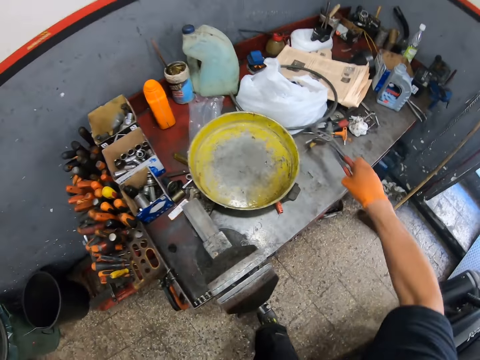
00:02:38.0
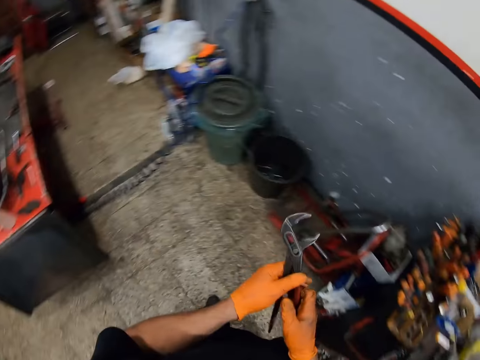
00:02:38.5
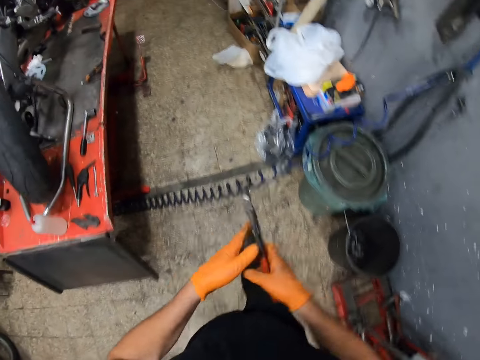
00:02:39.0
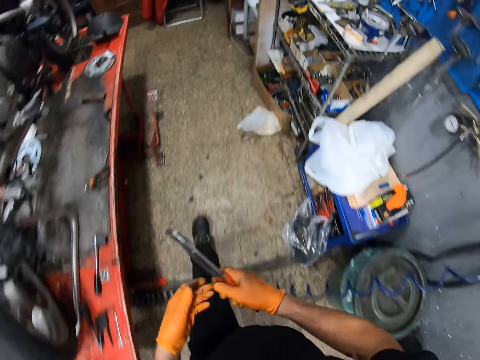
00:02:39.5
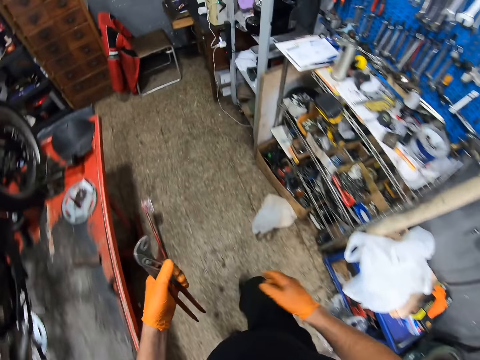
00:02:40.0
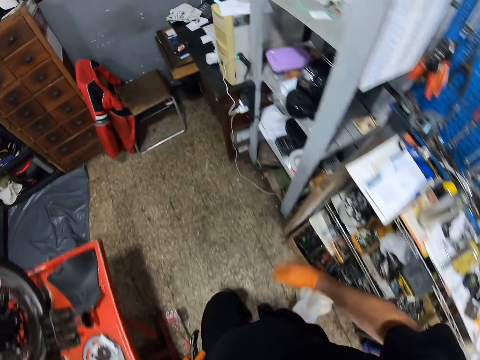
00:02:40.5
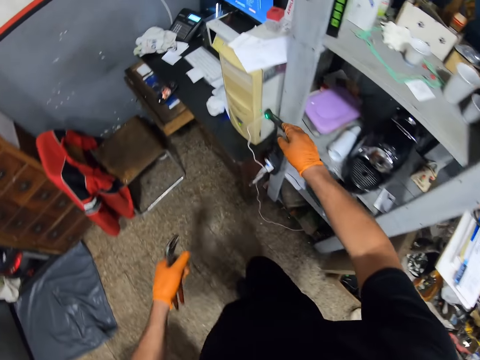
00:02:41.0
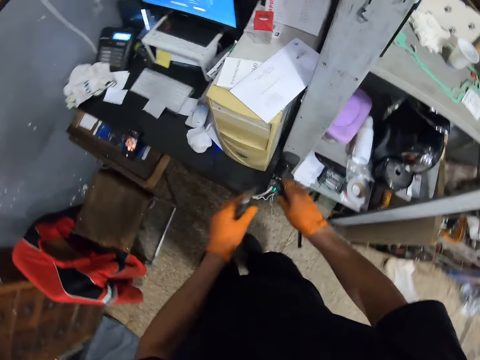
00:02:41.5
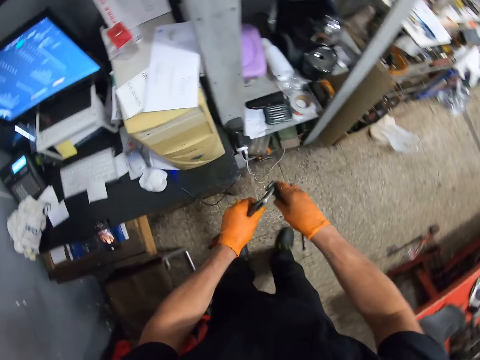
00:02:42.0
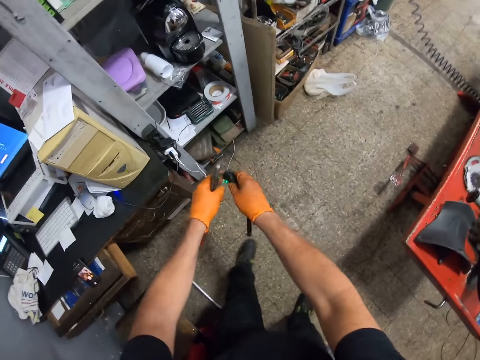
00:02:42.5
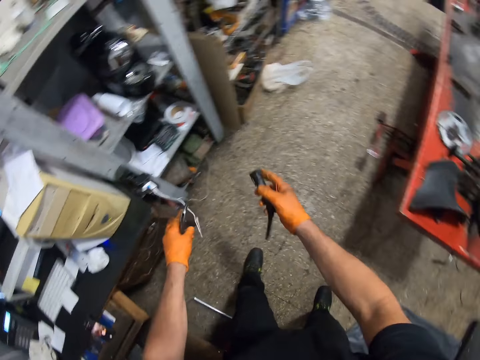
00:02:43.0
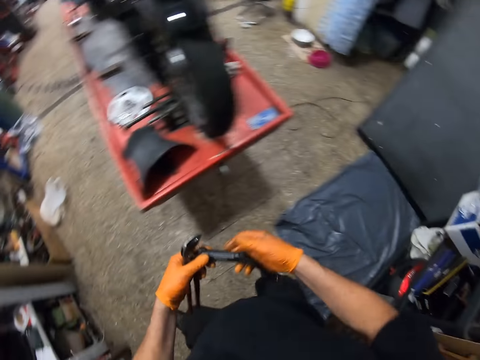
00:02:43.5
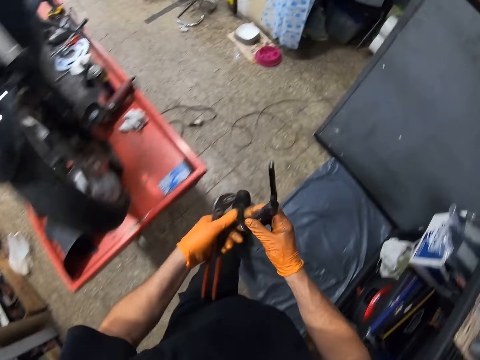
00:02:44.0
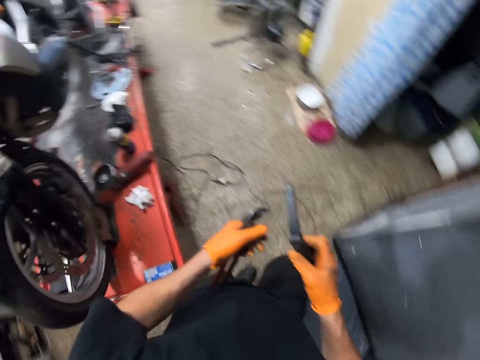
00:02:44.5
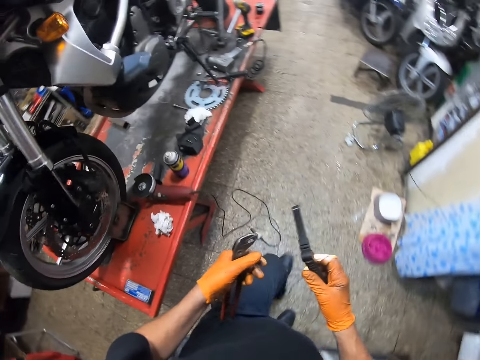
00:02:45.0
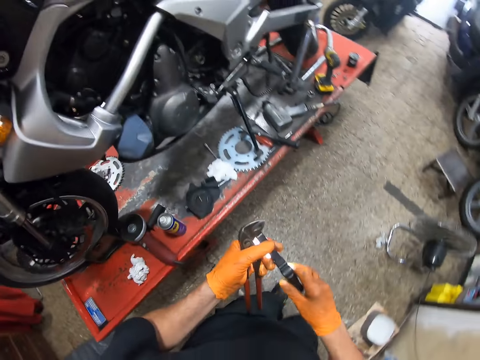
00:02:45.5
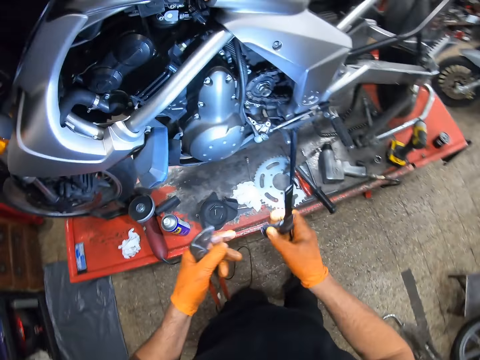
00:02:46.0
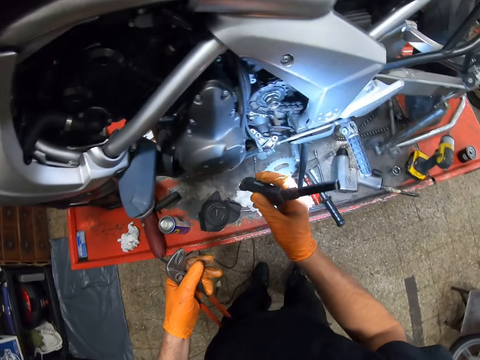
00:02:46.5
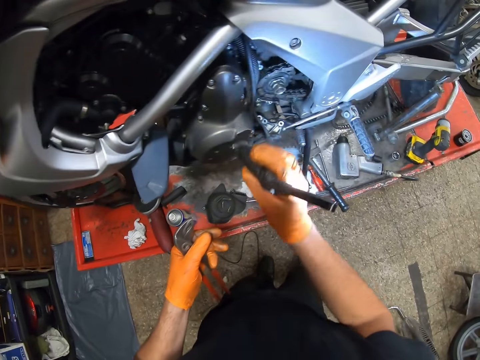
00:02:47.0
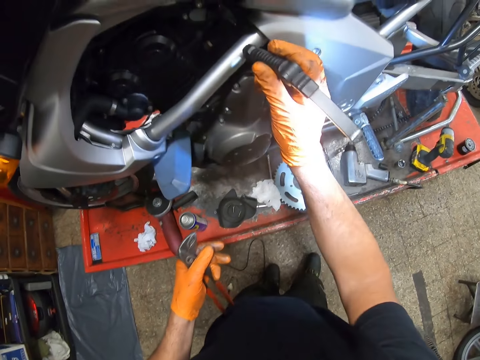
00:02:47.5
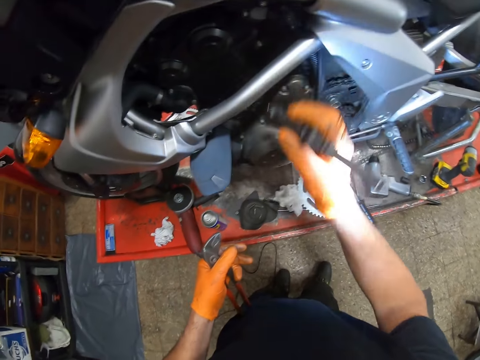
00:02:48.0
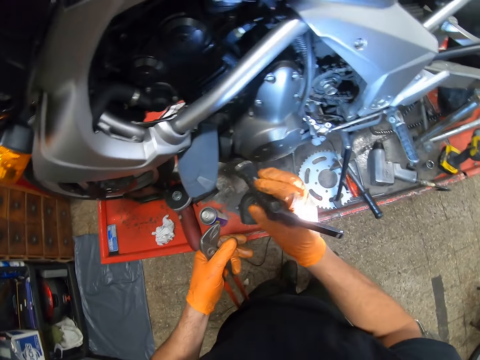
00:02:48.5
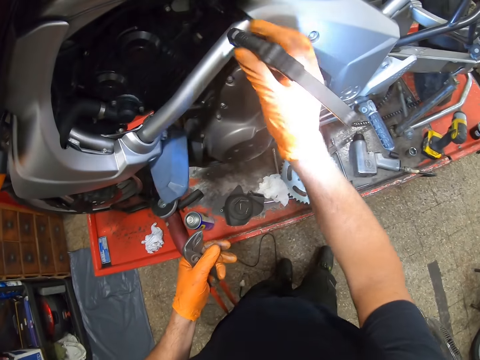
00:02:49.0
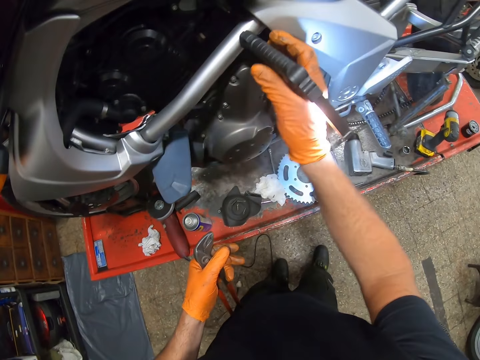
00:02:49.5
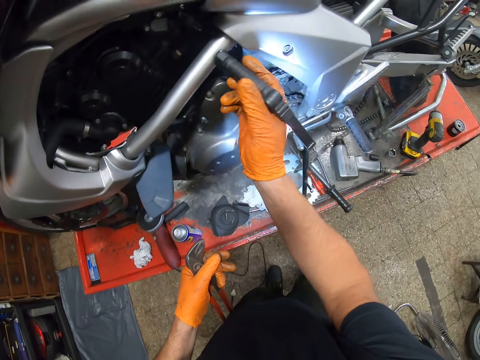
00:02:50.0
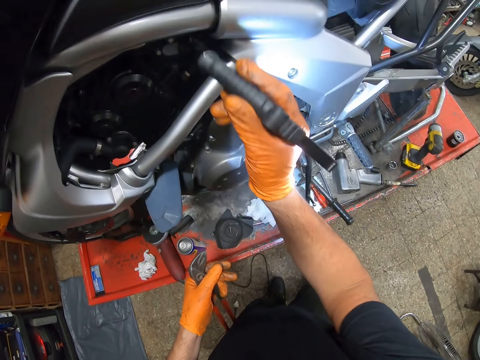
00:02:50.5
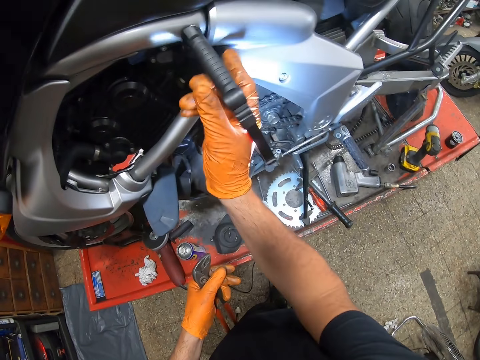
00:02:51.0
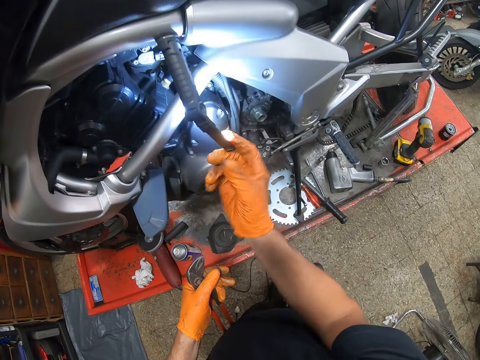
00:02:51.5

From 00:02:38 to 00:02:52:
The camera wearer picks up a plier from the work table with his right hand. He opens the plier with both hands. He walks around. He holds the plier in his right hand. He passes the plier to his left hand. He picks up a flash light from a table with his right hand. He unplugs the flash light with his left hand. He walks around. He passes the flash light to his right hand. He switches on the flash light. He holds the flash light with both hands. He hangs the flash light onto the motorcycle with his right hand.

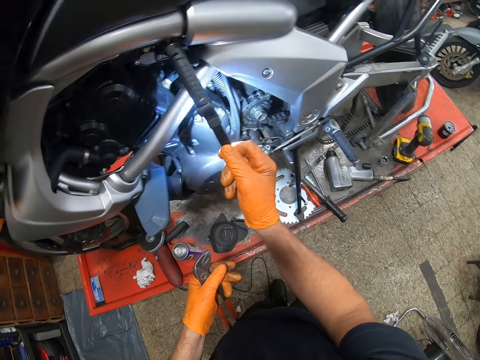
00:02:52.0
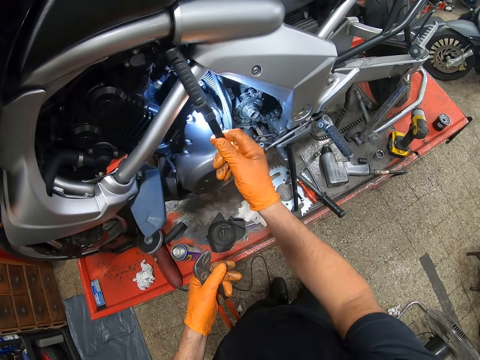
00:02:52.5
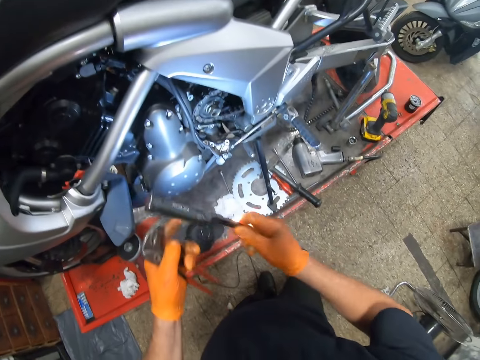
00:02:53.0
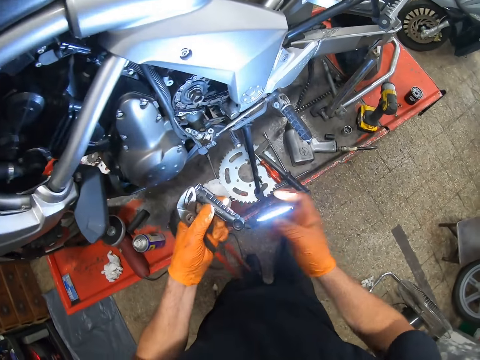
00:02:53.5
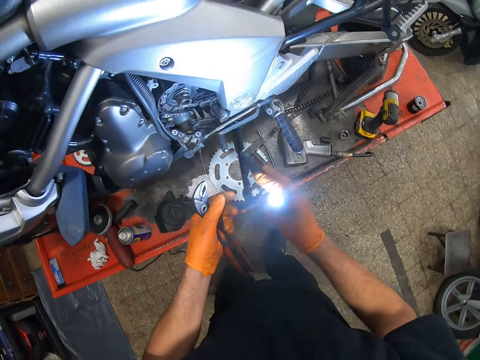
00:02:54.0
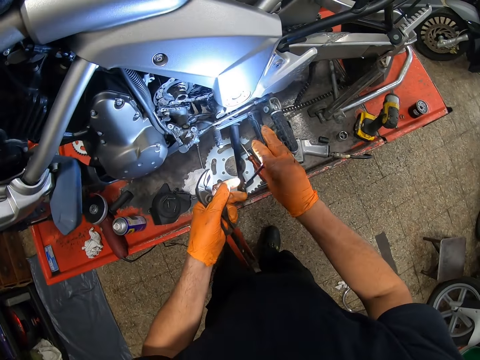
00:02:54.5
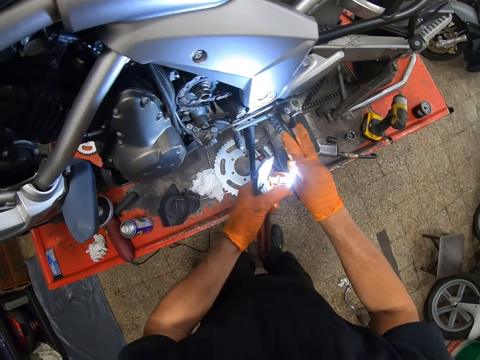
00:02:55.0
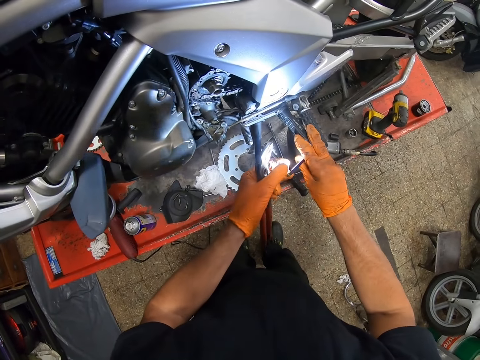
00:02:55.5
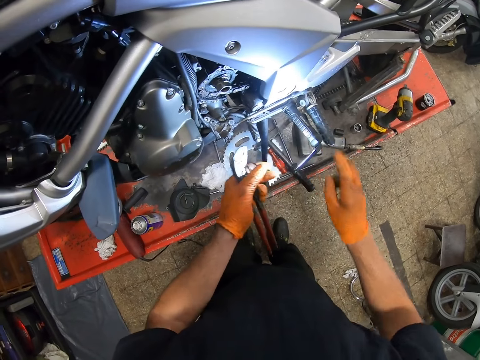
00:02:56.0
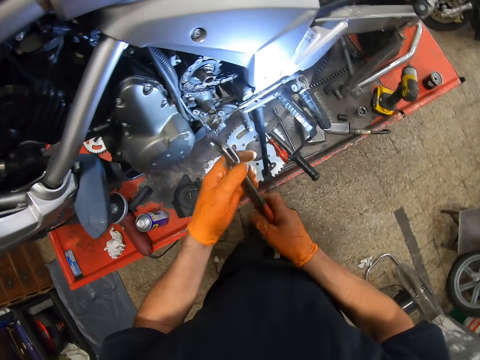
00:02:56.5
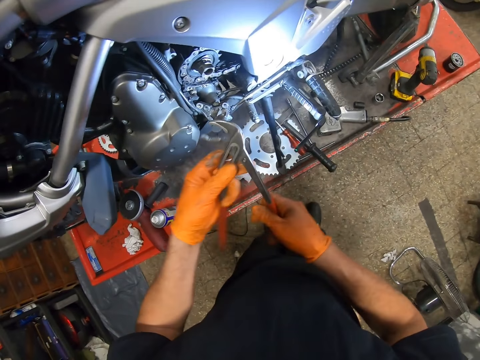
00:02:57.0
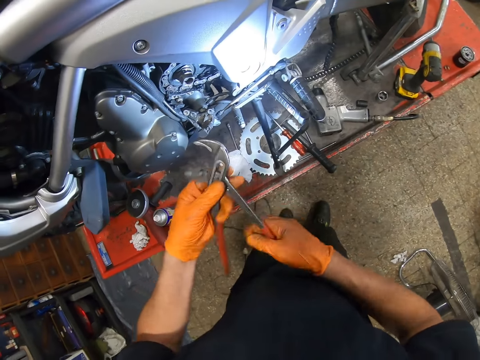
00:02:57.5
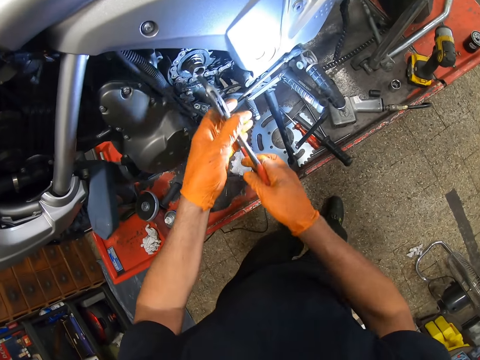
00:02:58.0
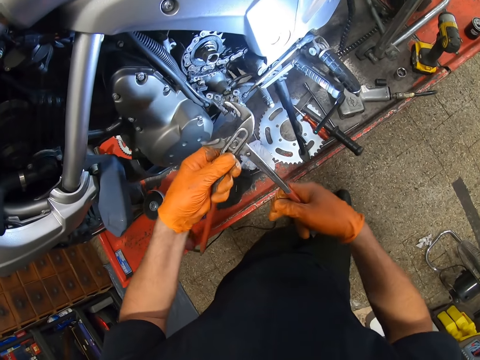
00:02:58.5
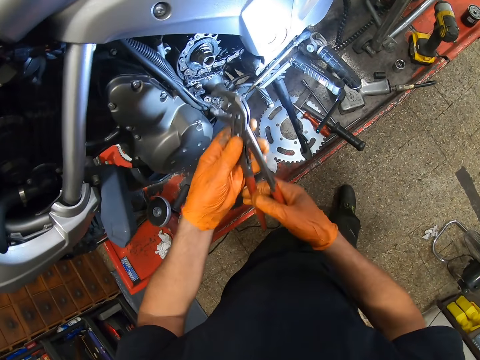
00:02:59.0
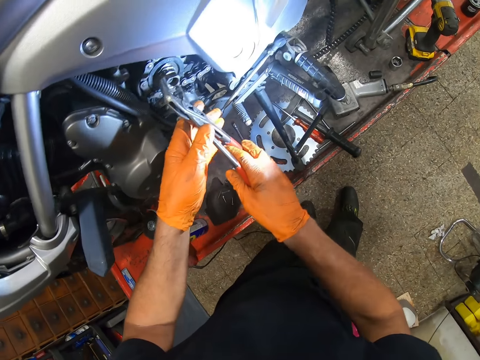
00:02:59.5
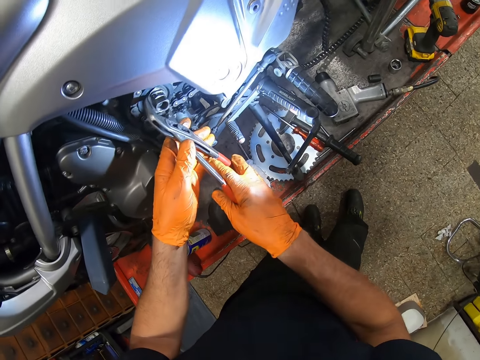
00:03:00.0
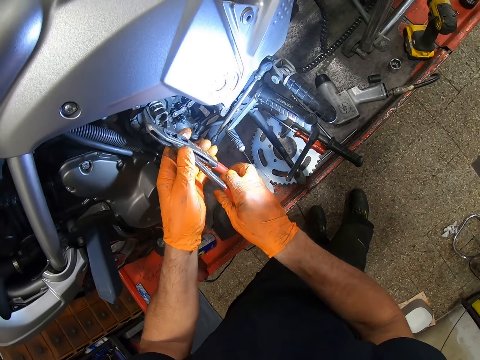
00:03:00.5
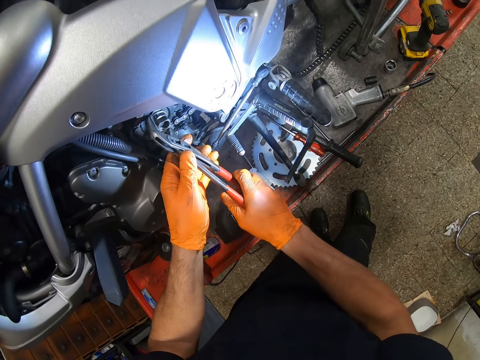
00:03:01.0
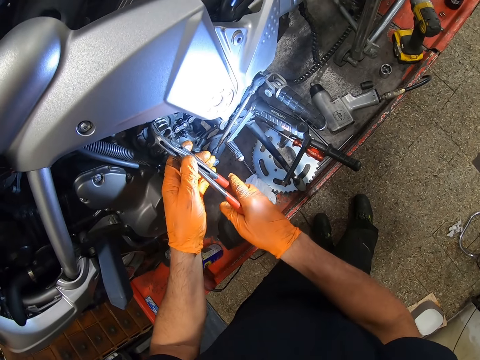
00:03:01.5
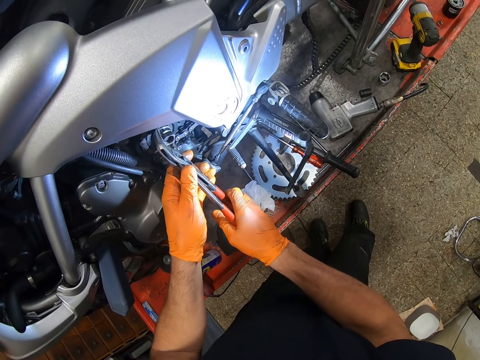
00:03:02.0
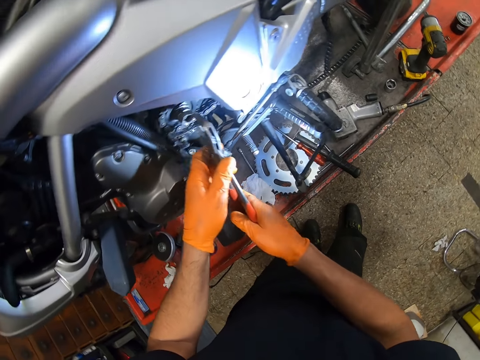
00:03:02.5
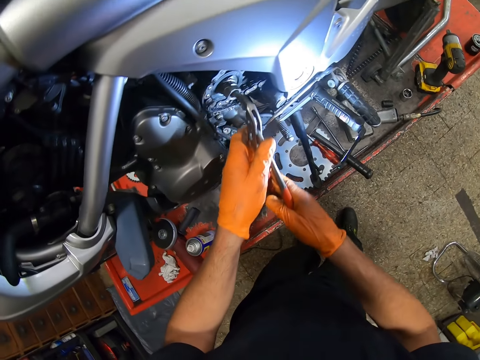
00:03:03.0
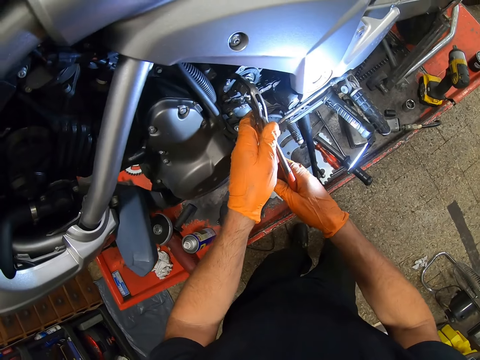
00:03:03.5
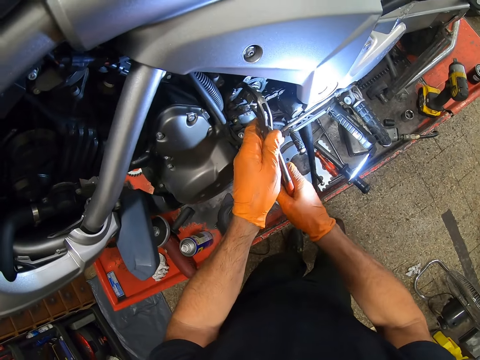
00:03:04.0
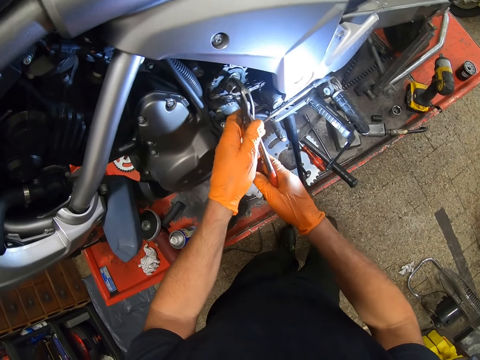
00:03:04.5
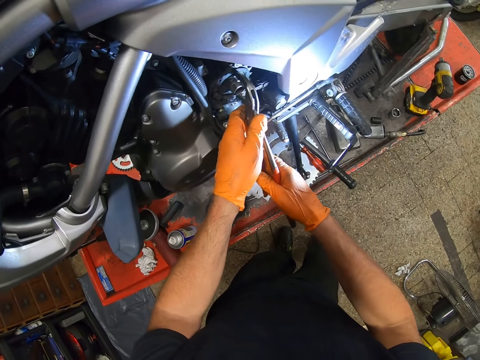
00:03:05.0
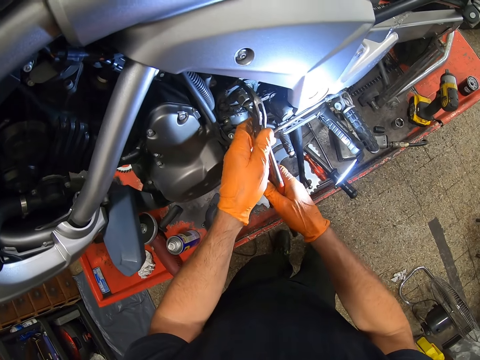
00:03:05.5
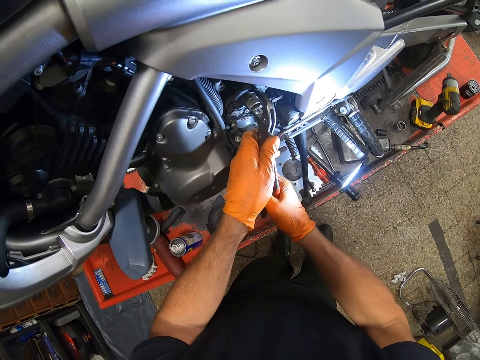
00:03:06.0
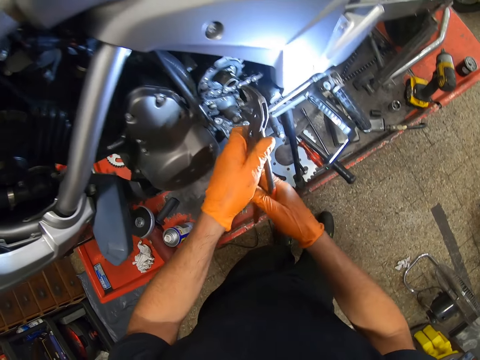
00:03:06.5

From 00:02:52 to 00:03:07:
The camera wearer holds the flash light with both hands. He hangs the flash light onto the motorcycle with his right hand. He opens the plier with both hands. He touches the nut with the pliers. He tightens the nut in the motorcycle part with the plier.
